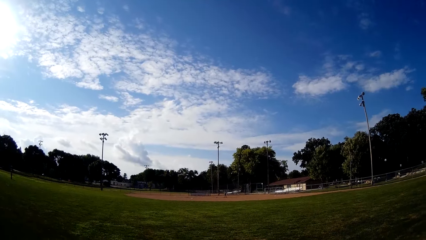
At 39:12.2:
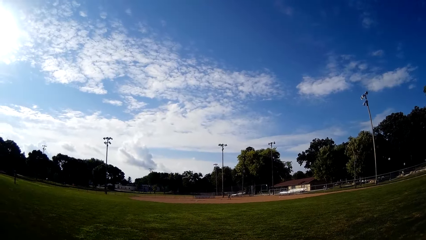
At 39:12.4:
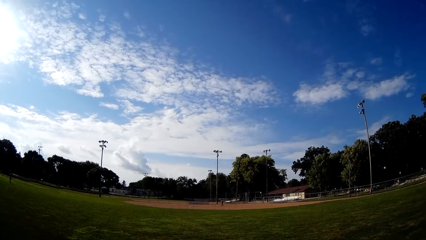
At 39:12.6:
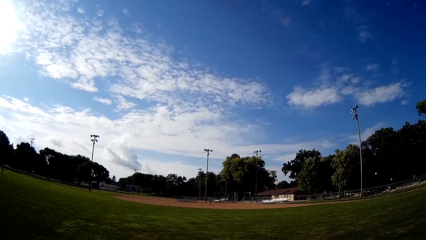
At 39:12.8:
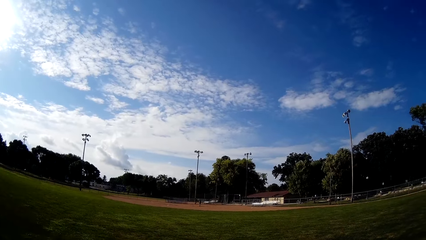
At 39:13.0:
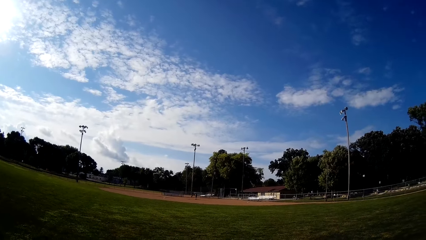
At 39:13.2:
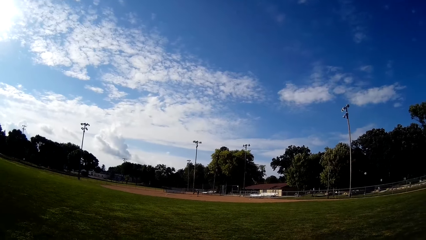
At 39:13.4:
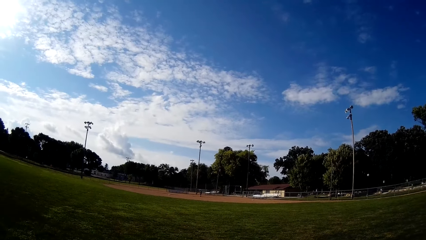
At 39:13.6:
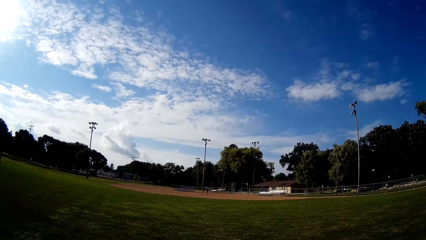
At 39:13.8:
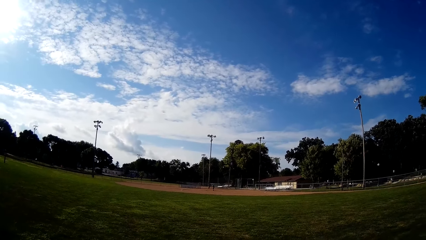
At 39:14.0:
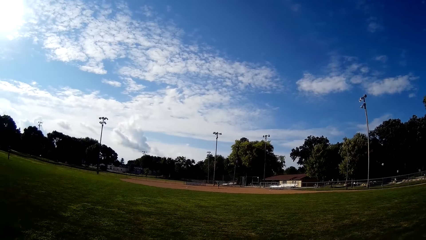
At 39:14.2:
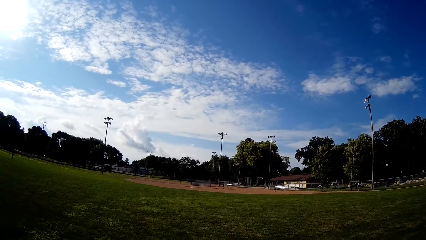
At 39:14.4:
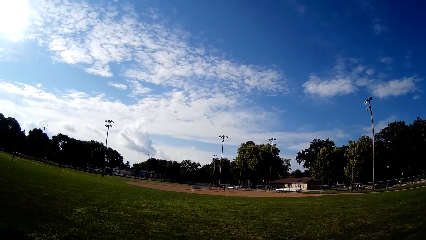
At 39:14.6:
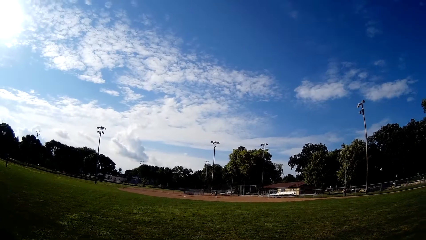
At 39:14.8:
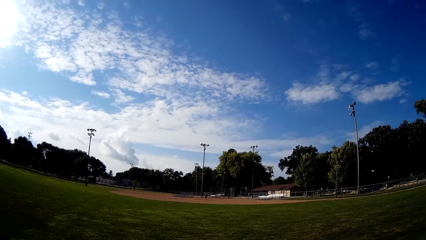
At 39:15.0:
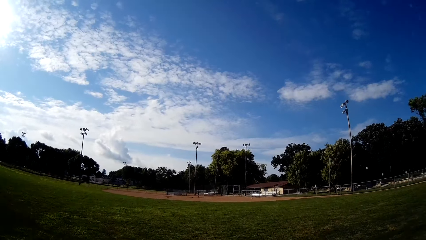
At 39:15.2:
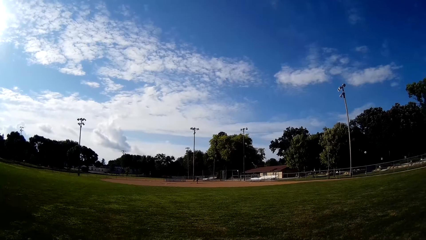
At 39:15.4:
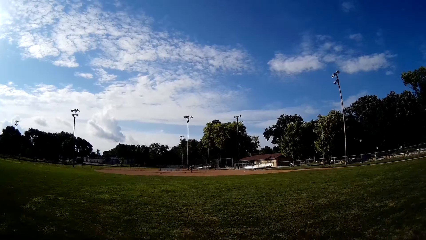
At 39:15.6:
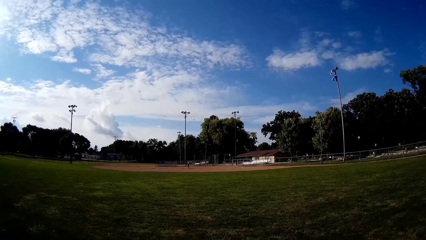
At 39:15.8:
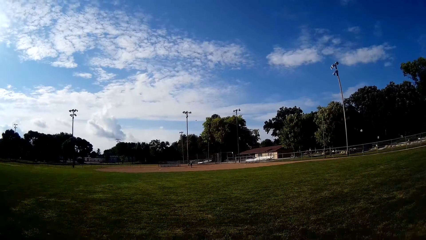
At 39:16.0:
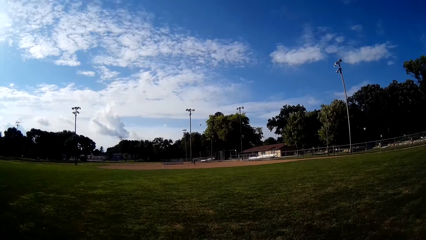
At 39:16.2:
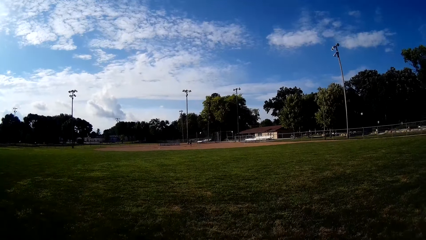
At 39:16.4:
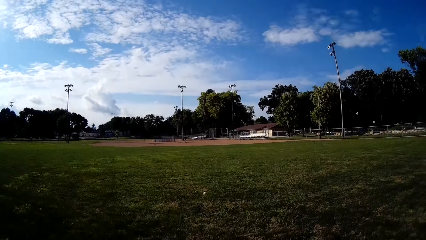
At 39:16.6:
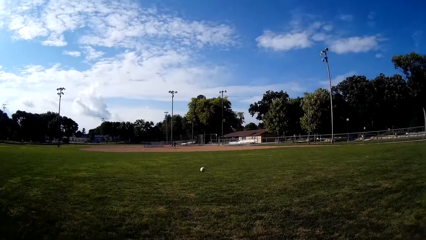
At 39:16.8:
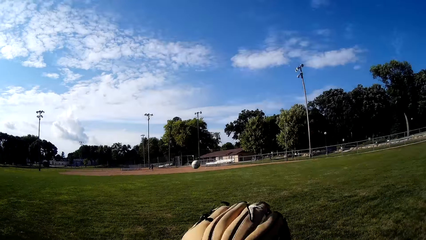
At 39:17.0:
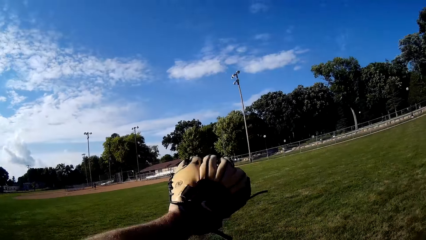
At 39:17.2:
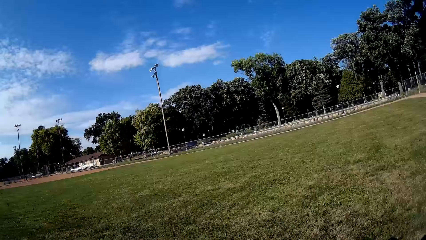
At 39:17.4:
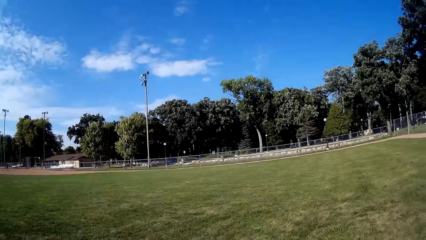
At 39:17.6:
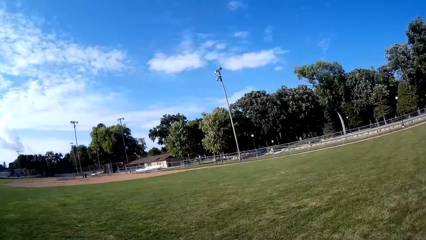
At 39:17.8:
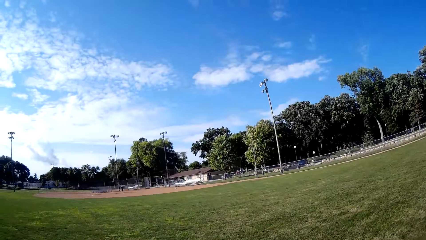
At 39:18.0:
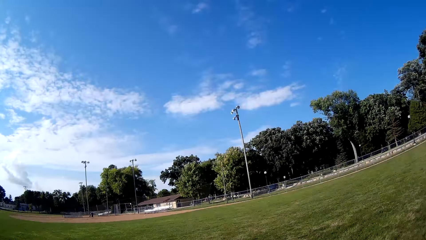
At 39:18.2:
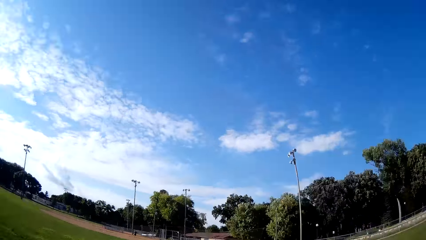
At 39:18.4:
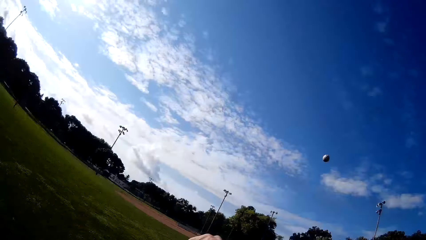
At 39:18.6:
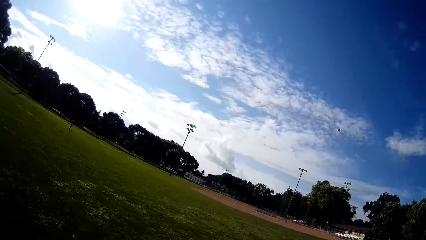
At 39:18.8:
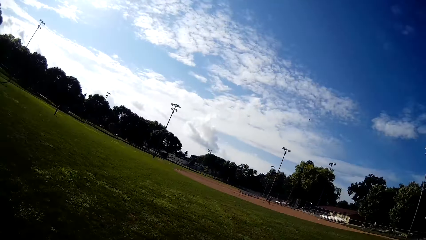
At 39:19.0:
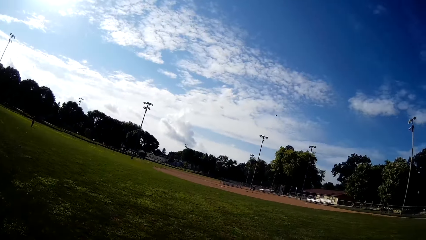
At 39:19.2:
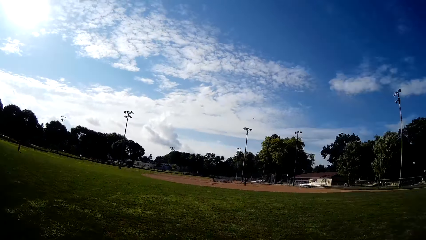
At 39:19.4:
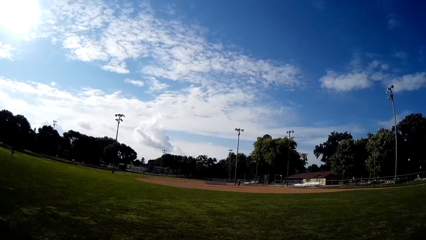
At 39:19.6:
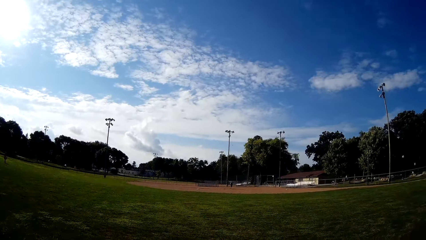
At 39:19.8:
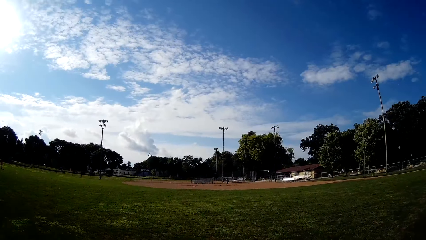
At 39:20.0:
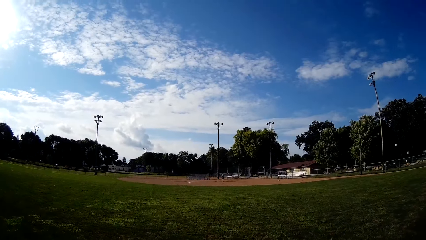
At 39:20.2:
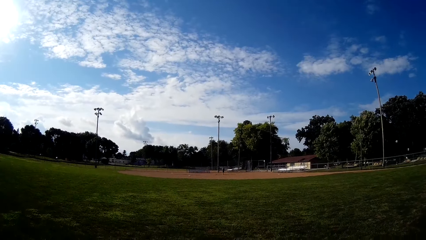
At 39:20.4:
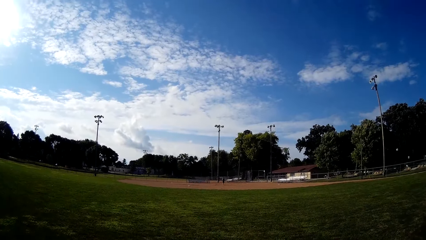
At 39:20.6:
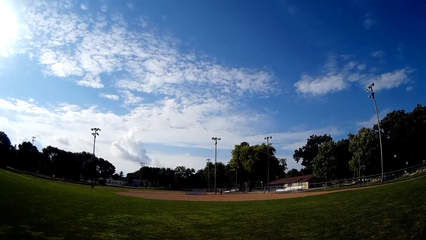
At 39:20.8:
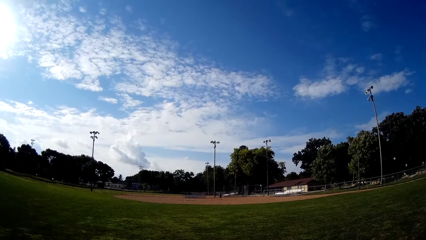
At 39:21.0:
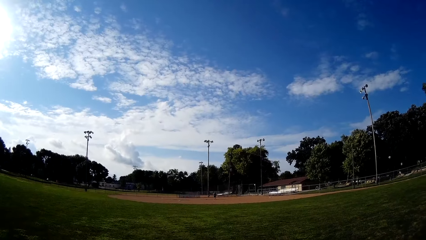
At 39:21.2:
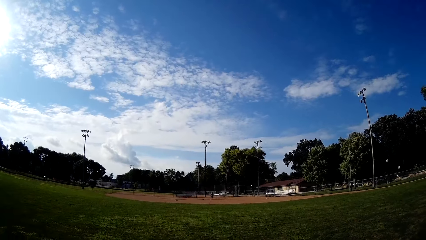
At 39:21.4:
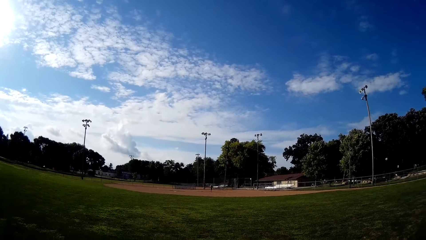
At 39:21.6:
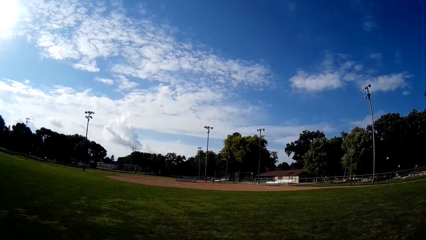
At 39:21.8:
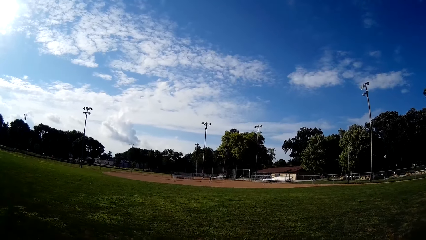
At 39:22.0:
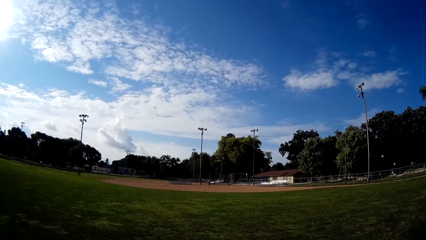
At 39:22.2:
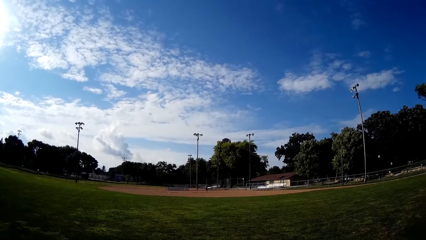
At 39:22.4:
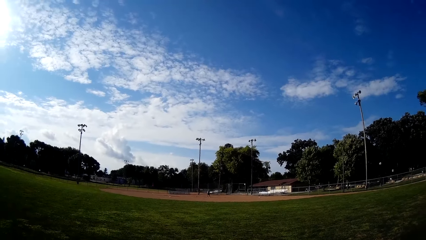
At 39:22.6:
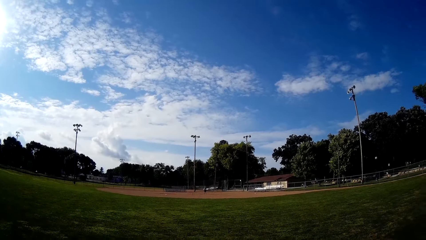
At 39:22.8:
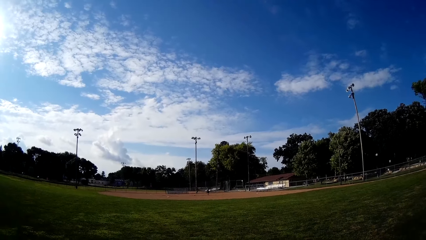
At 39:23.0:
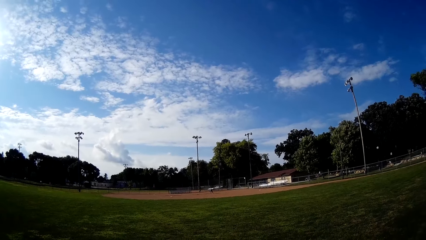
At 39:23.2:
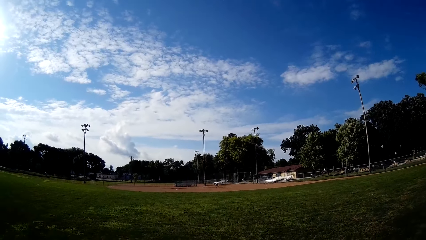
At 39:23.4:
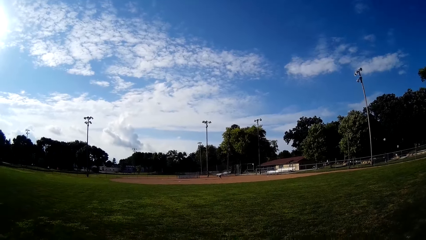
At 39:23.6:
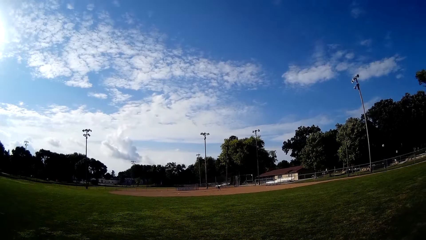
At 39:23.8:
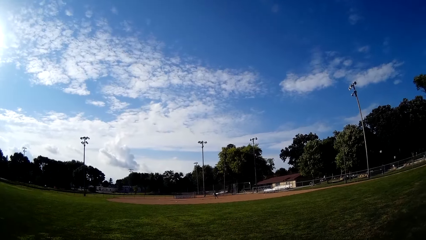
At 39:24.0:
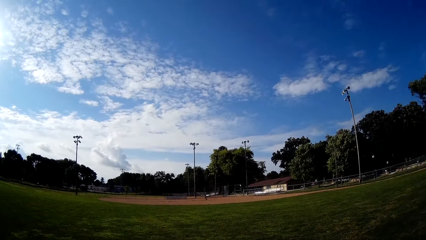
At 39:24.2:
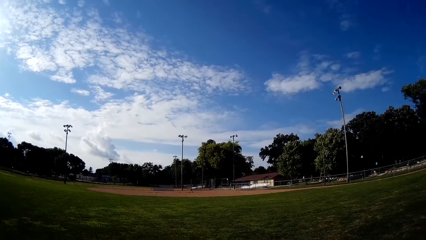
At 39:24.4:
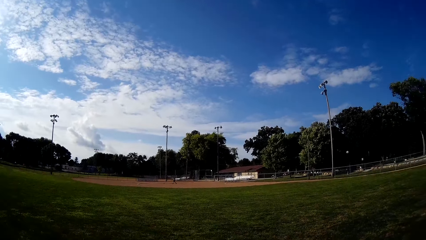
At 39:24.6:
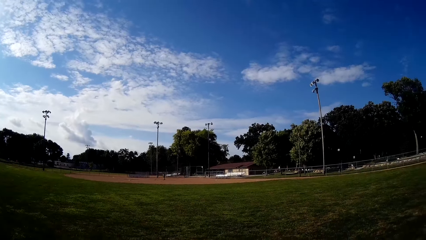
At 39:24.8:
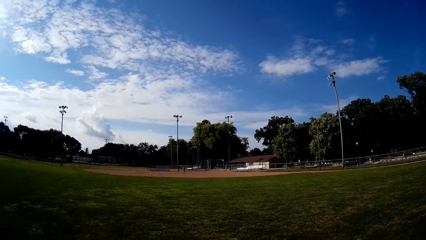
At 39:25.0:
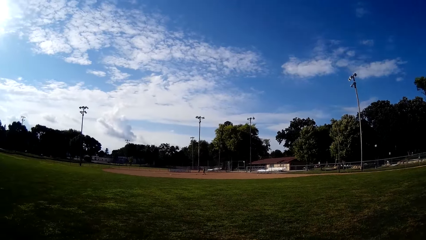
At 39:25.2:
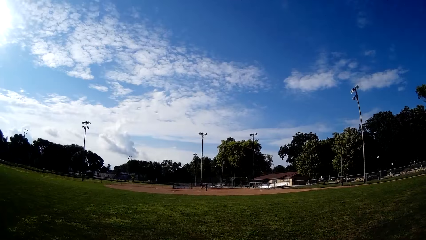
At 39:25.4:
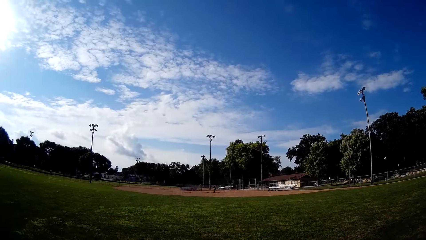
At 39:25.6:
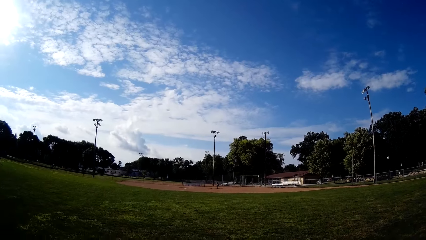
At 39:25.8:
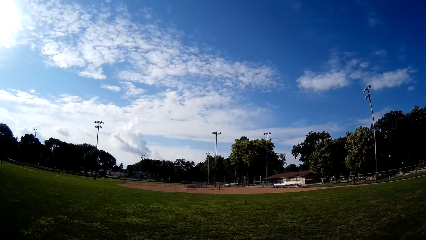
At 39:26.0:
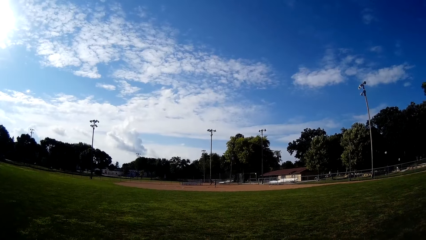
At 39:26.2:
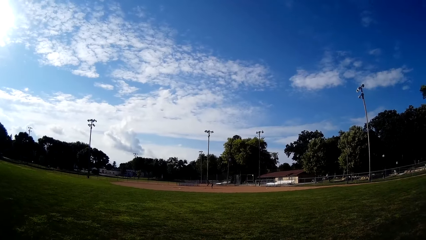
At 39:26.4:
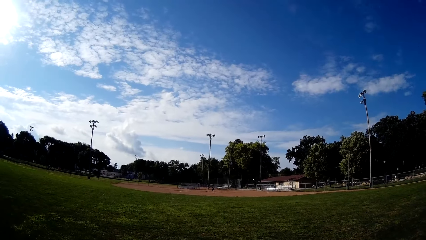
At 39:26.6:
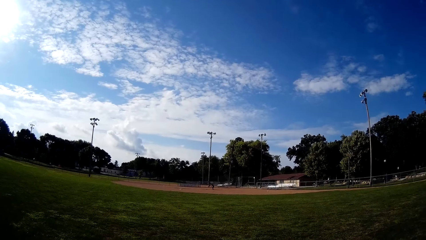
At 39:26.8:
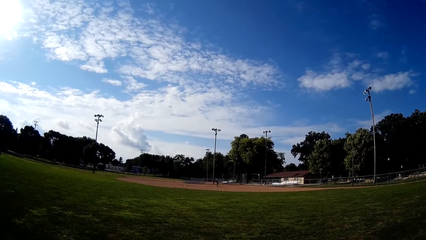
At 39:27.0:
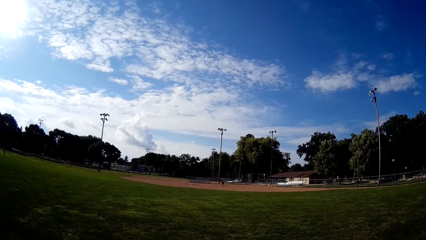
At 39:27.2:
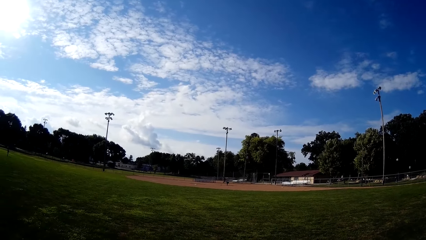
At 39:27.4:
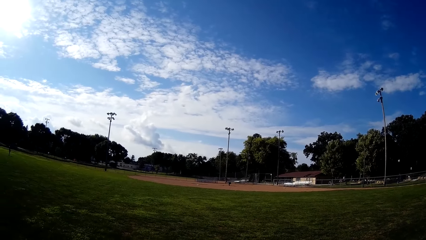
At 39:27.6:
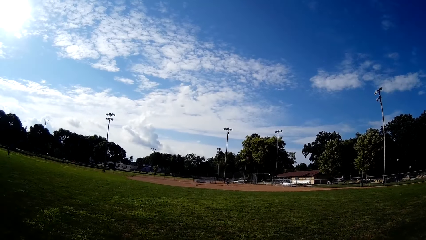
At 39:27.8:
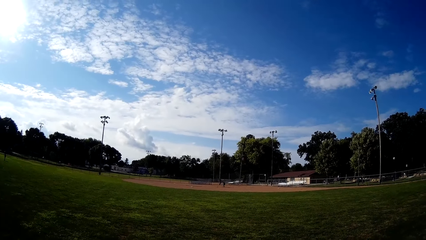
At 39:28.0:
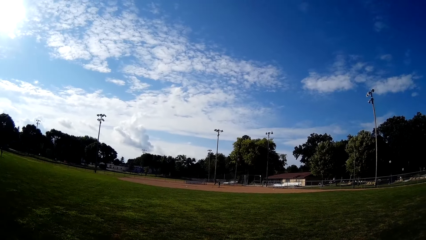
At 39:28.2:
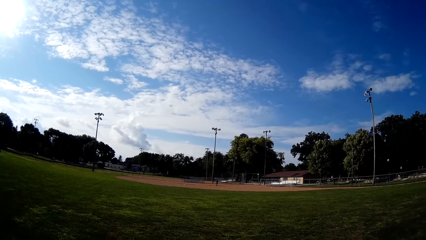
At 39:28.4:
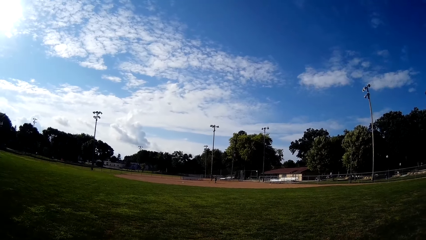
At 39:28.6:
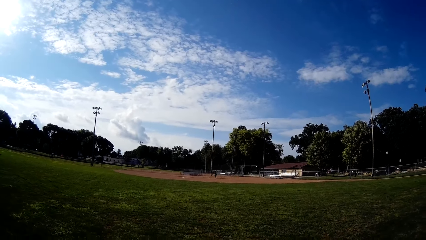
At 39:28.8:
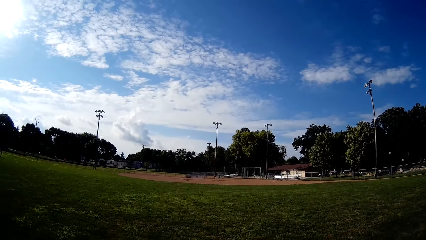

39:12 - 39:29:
A person hits the ball. The camera wearer catches the baseball. They throw the baseball to the person. The person walks towards the ball and picks up the ball.
